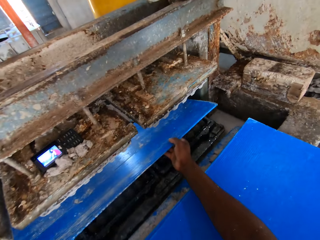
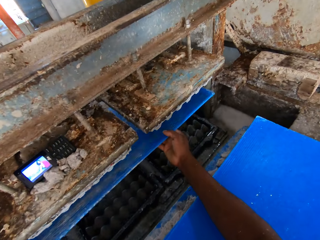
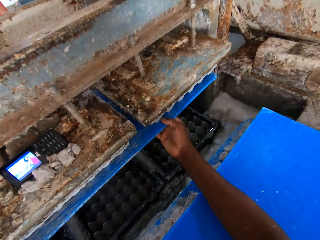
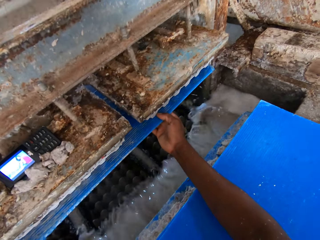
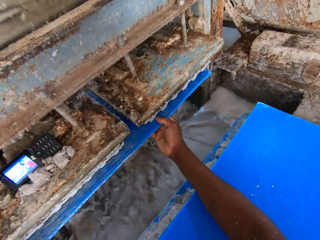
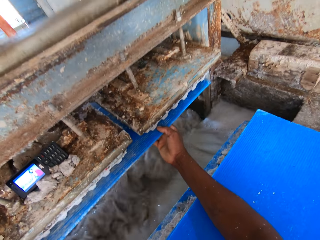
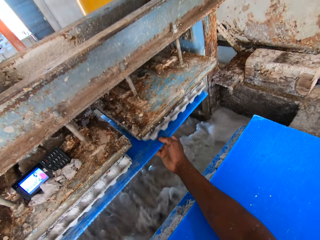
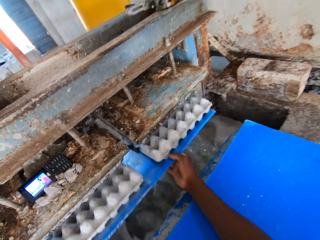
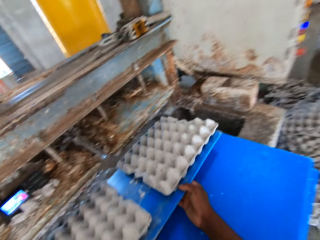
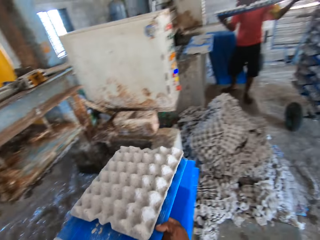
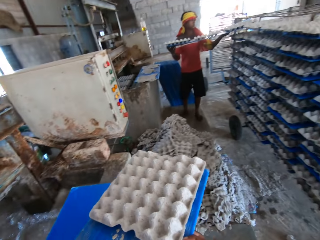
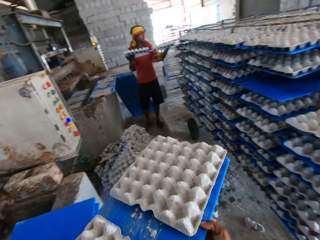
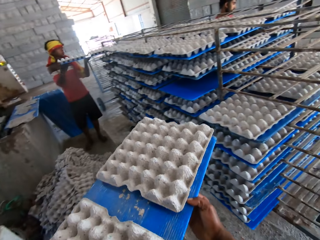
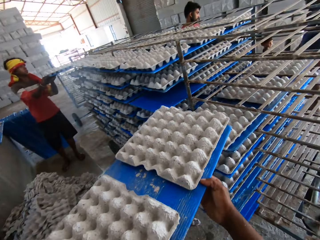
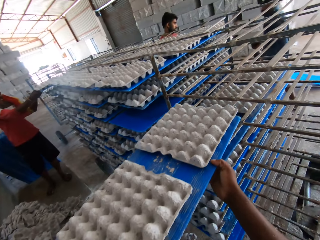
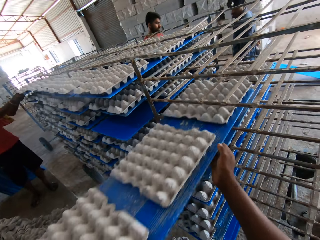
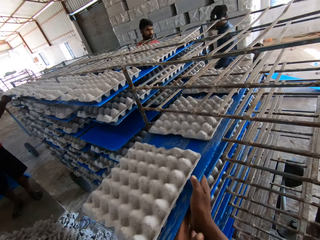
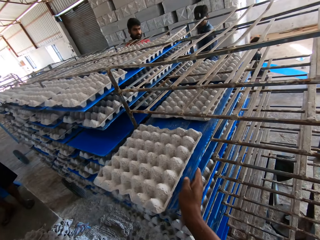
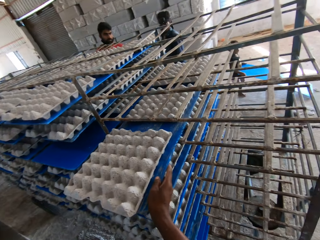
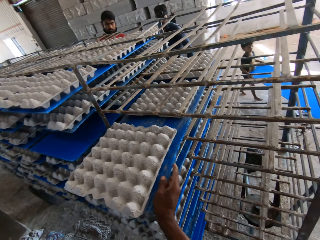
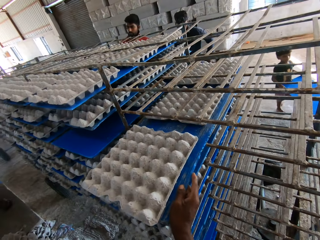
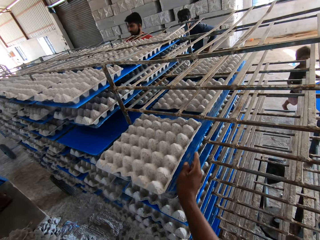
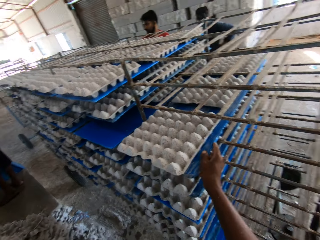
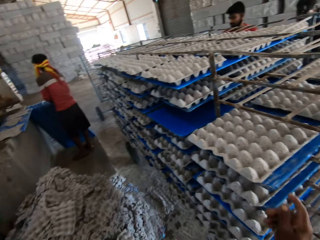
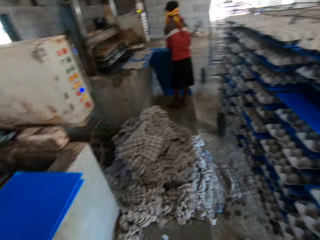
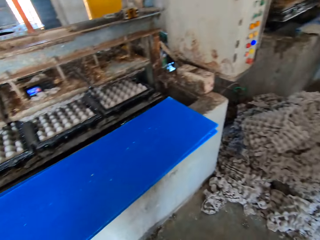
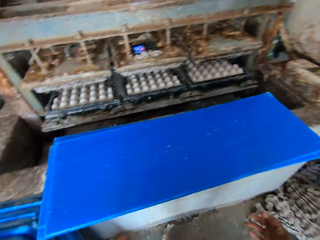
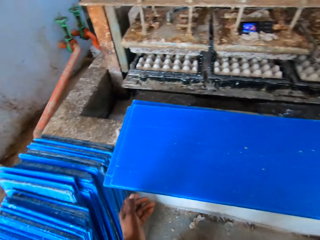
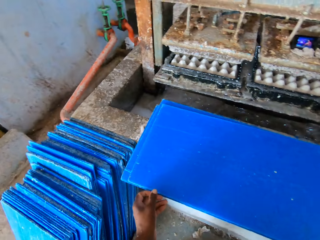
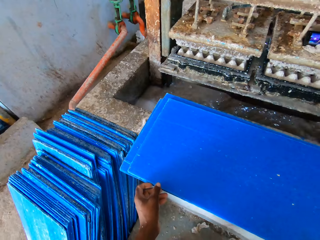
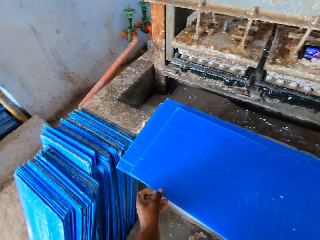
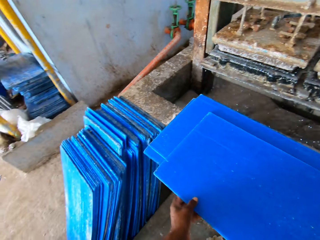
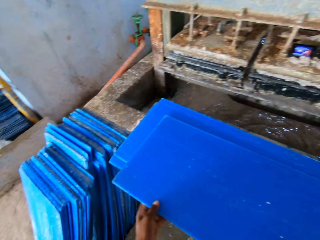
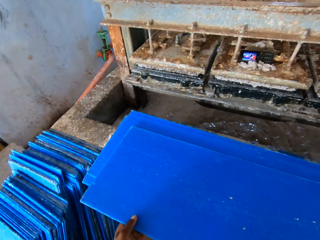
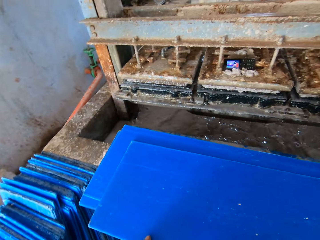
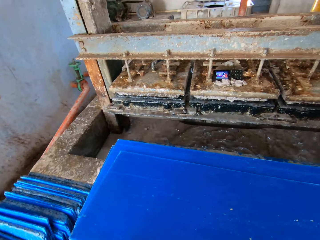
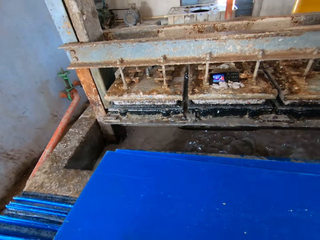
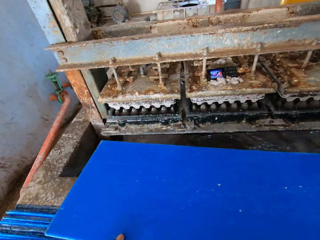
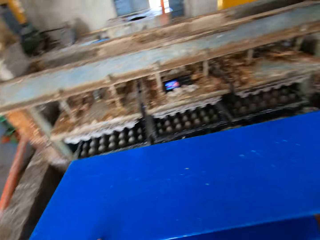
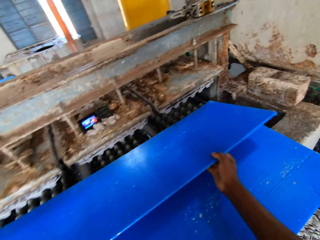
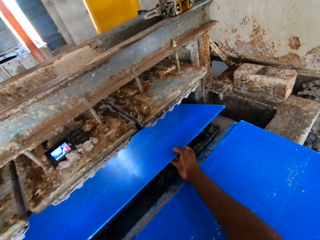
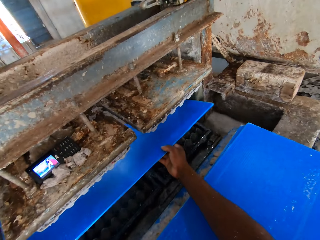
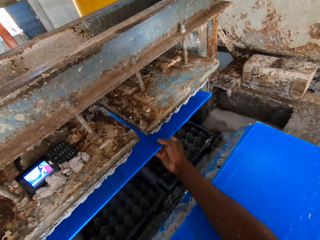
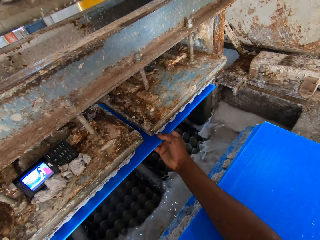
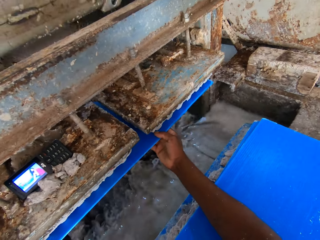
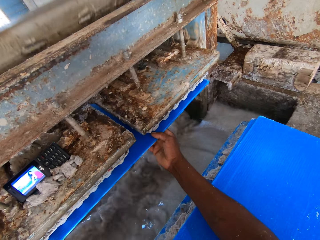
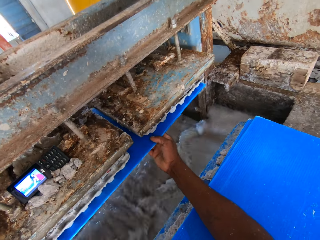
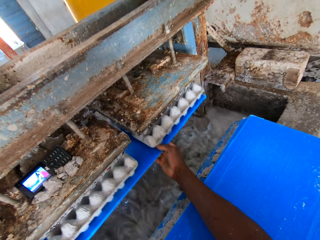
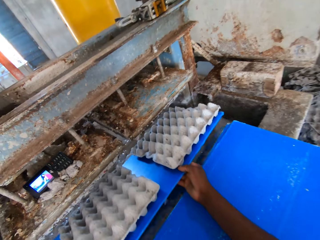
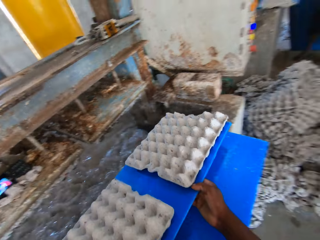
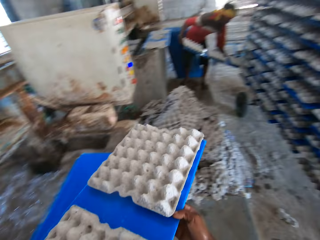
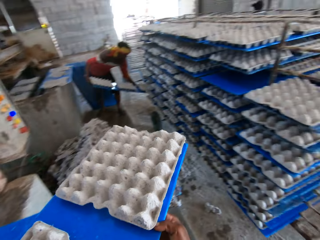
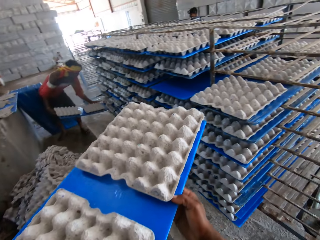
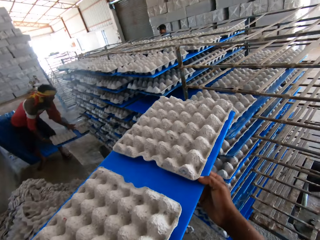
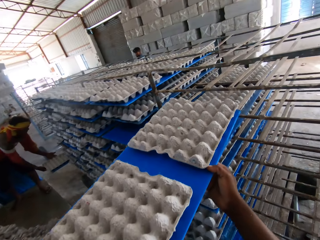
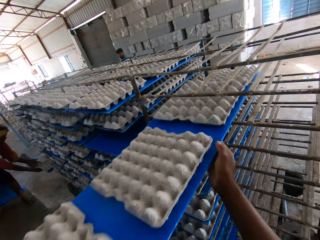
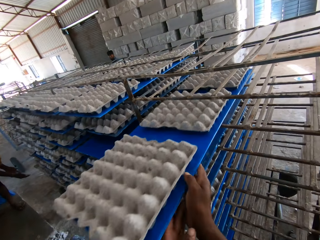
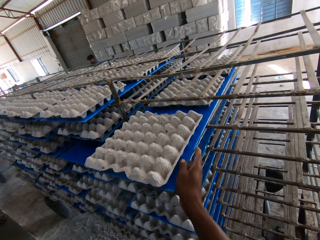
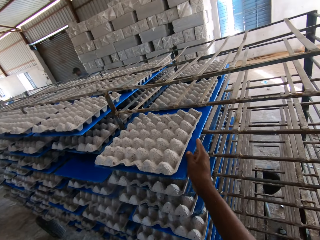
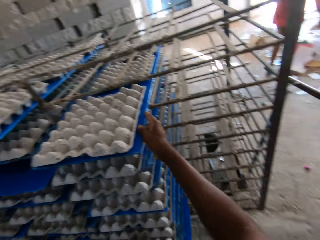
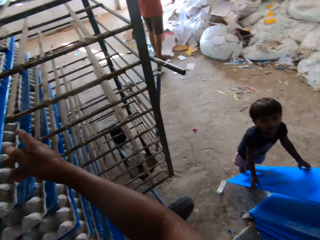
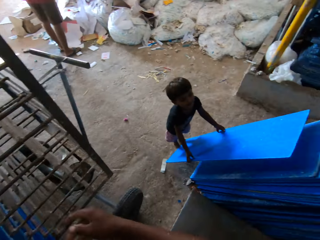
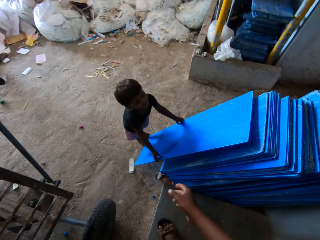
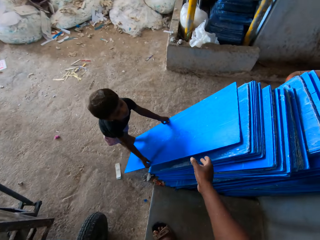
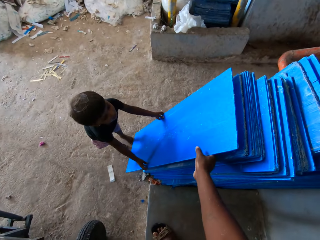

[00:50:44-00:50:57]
The camera wearer puts the wood board below the egg machine tray. They put the wood board on the shelf. They pick the wood board. They put the wood board below the egg machine tray. They put the wood board on the shelf.

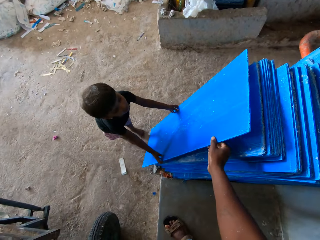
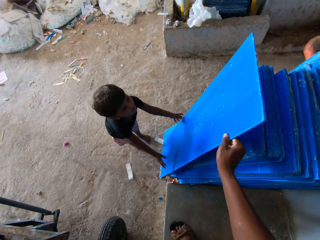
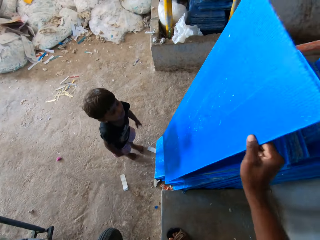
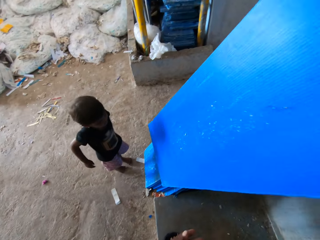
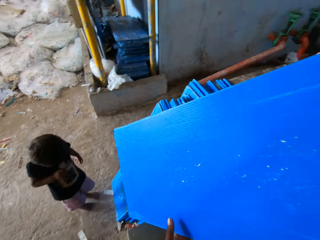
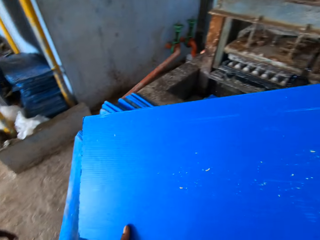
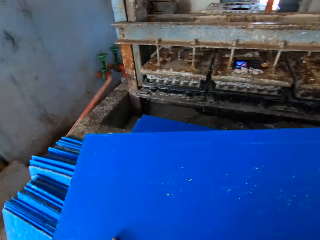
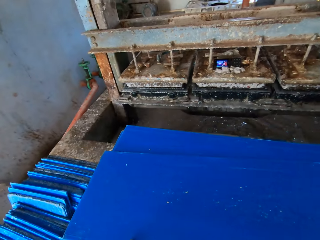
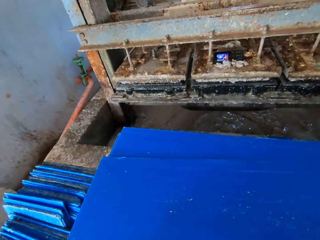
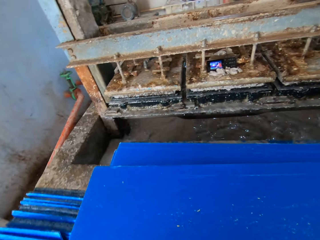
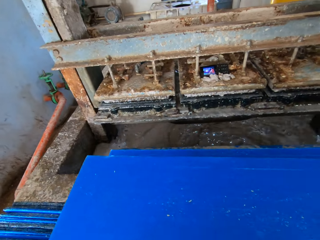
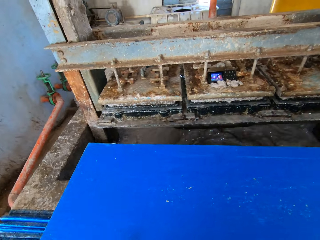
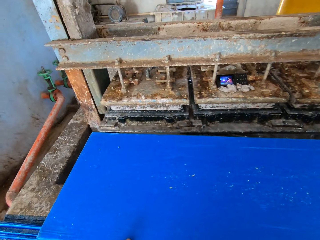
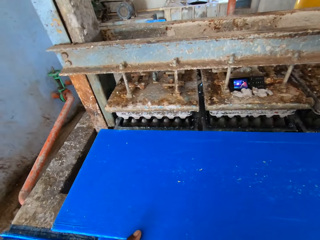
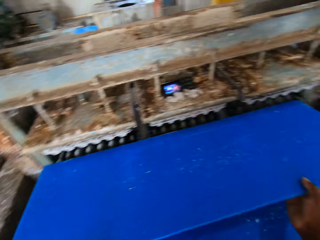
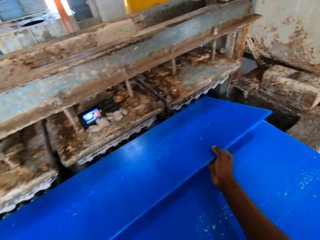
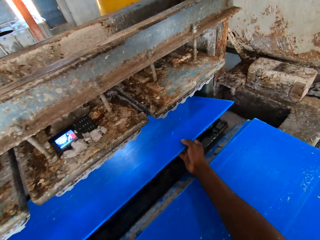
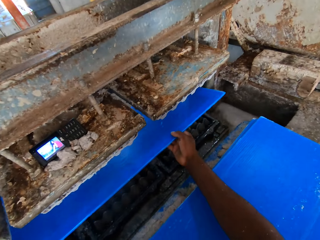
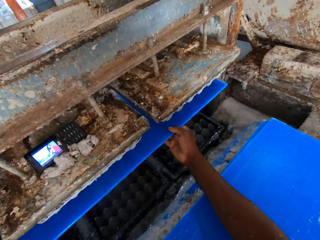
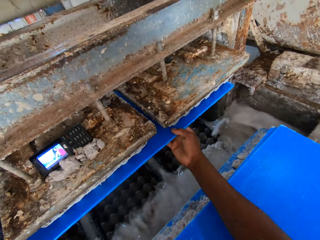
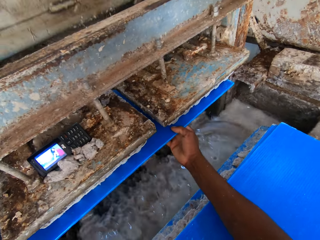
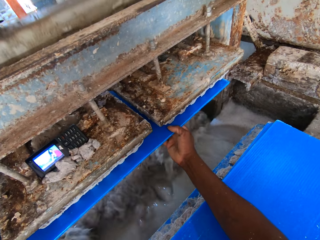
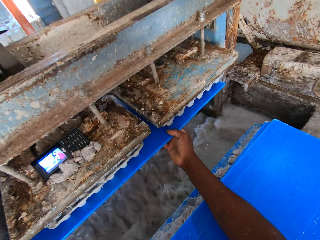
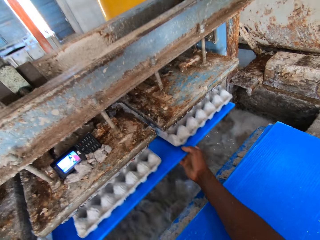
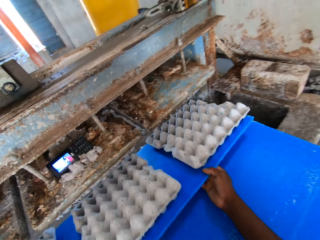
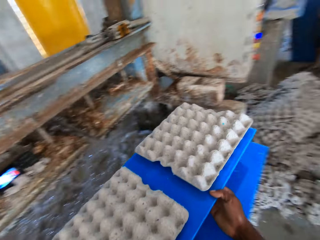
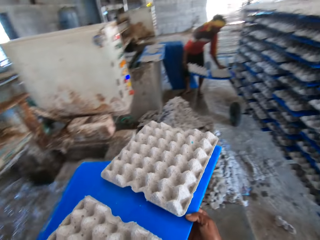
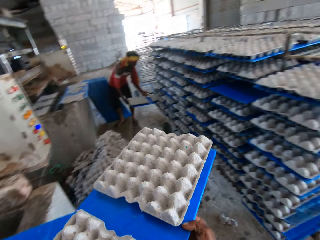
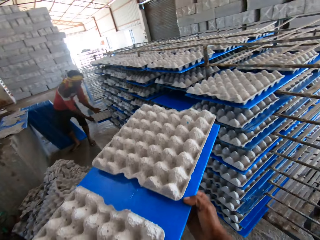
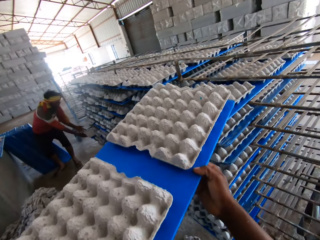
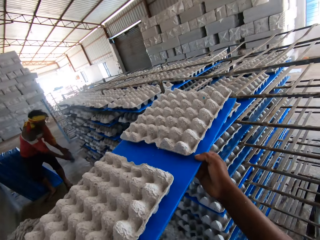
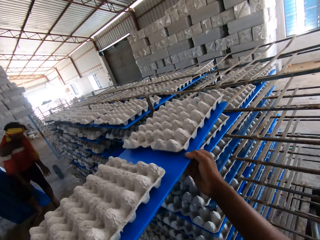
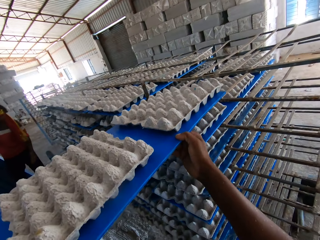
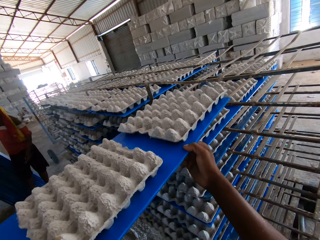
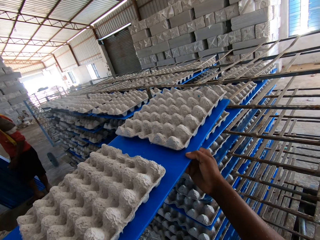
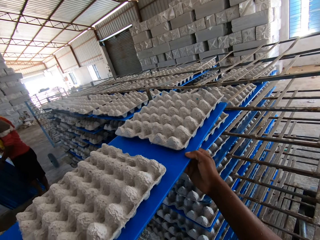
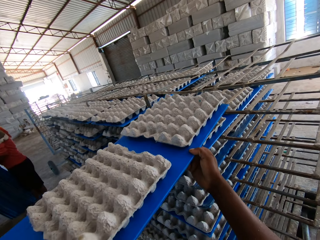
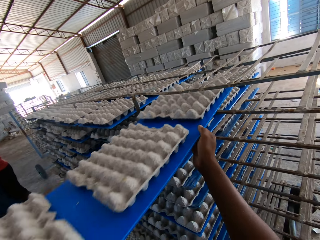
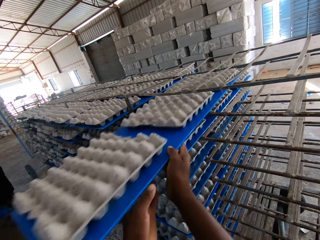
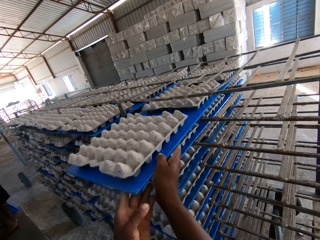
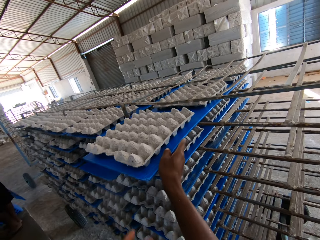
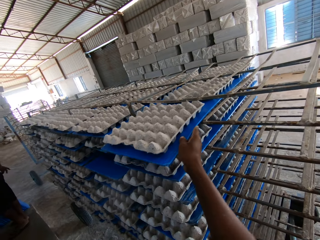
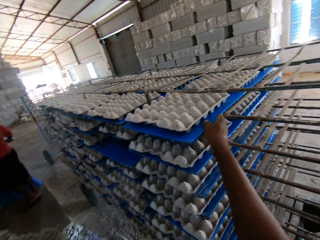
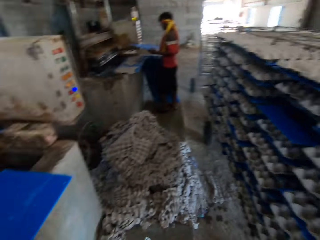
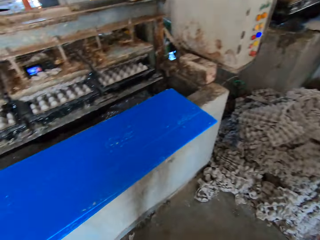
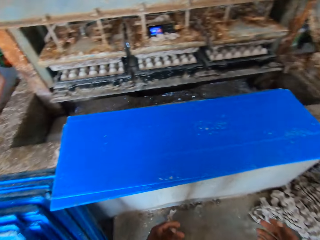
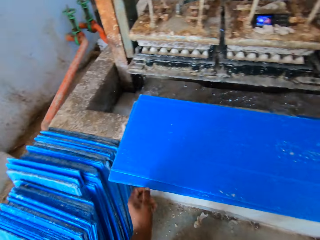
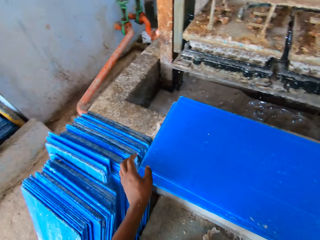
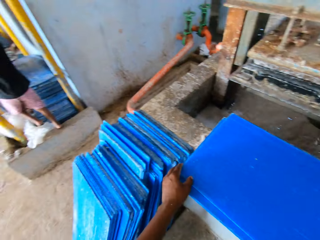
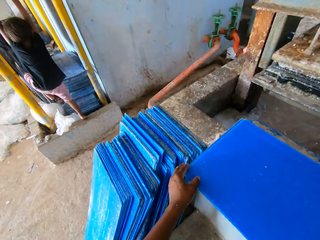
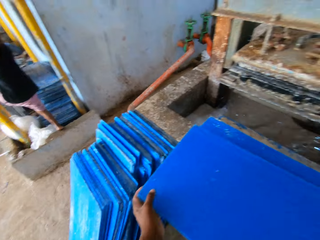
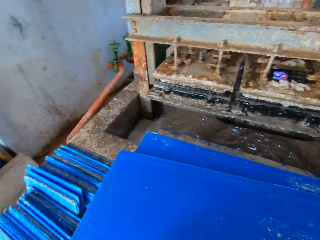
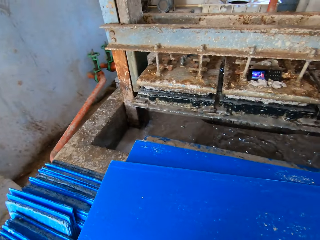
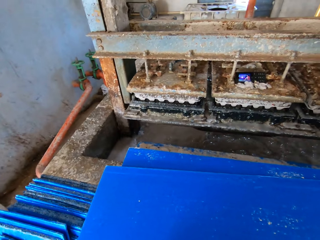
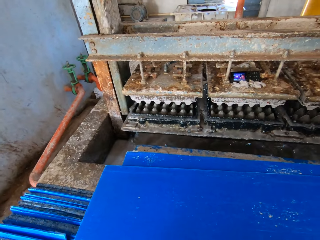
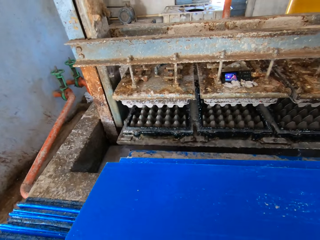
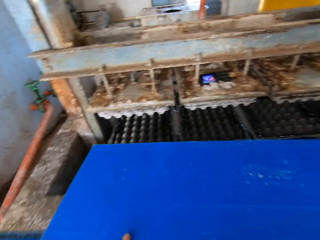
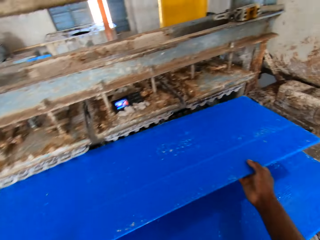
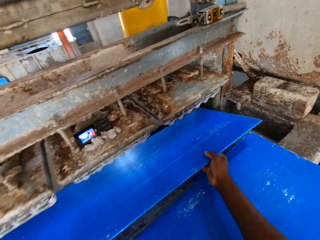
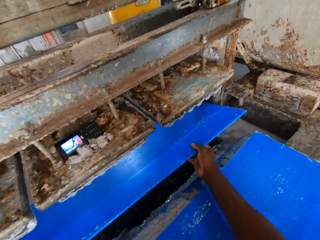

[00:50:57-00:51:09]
The camera wearer puts a wood board on the wall. They put the wood board on the wall again. They put the wood board below the egg machine tray. They put the wood board on the shelf. They pick the wood board.
